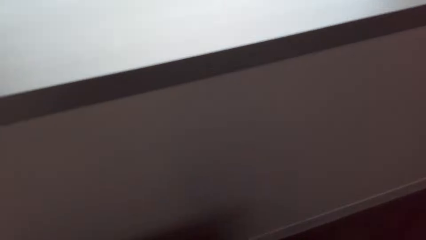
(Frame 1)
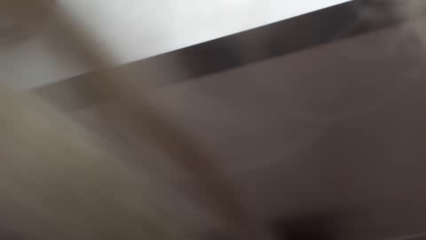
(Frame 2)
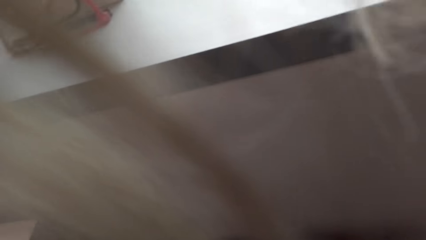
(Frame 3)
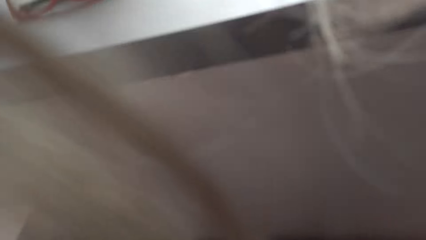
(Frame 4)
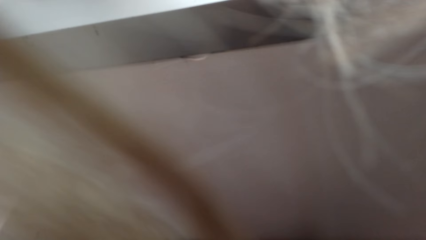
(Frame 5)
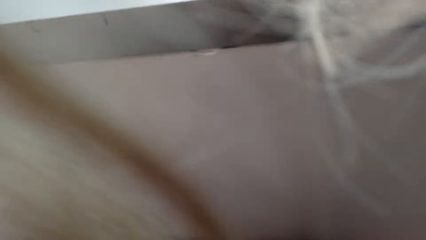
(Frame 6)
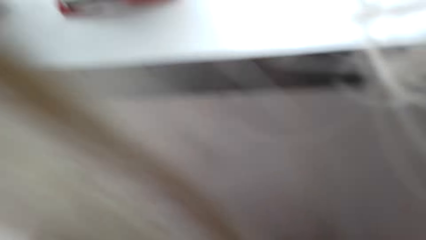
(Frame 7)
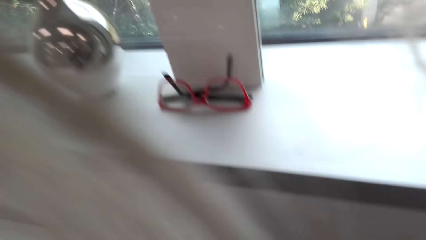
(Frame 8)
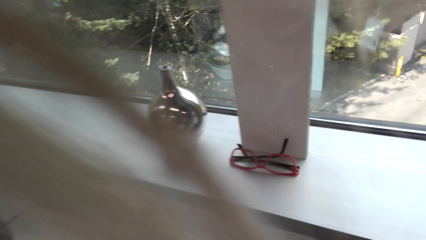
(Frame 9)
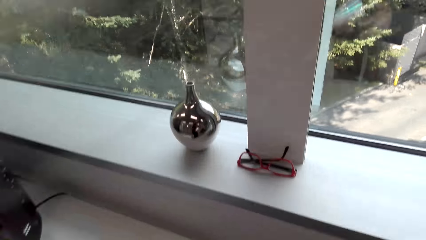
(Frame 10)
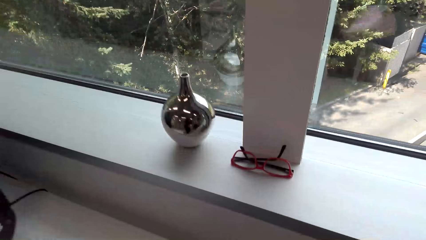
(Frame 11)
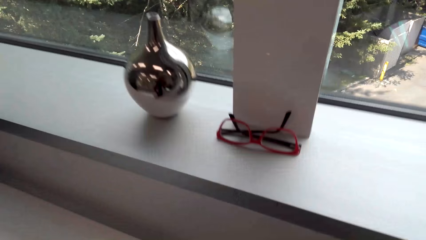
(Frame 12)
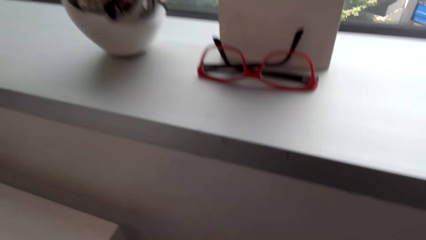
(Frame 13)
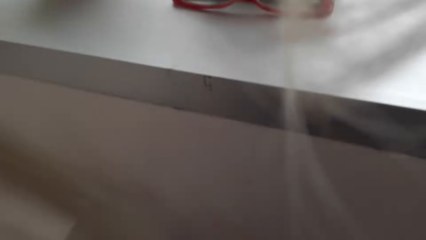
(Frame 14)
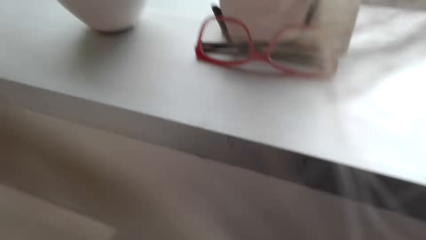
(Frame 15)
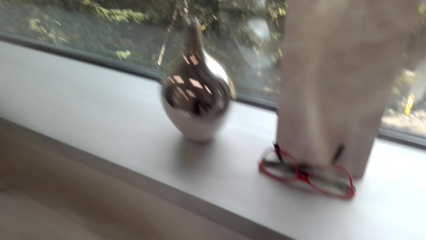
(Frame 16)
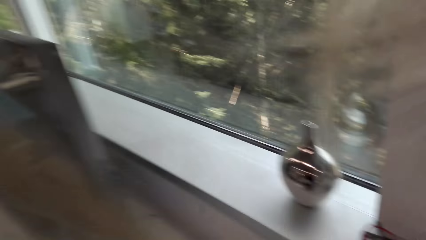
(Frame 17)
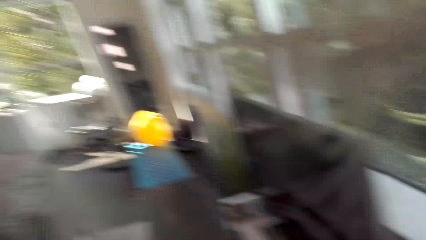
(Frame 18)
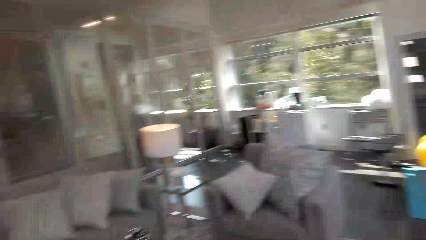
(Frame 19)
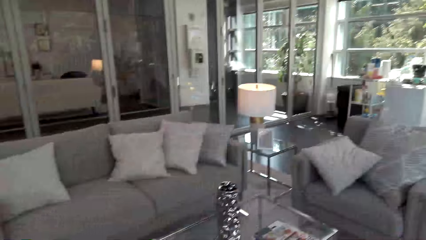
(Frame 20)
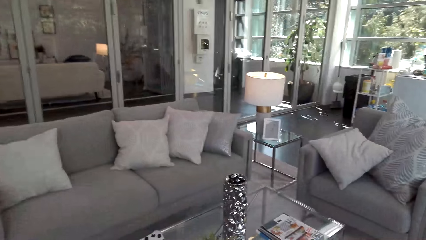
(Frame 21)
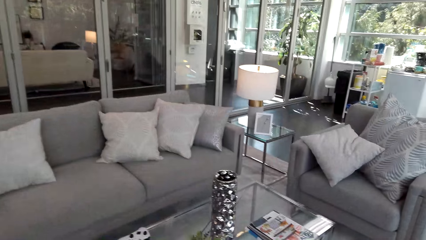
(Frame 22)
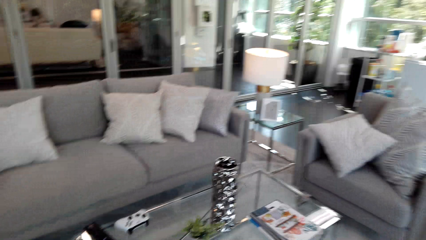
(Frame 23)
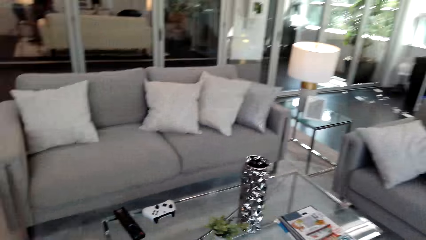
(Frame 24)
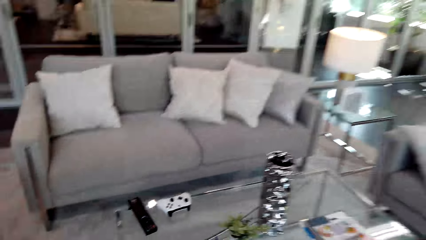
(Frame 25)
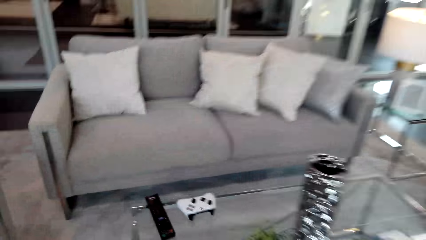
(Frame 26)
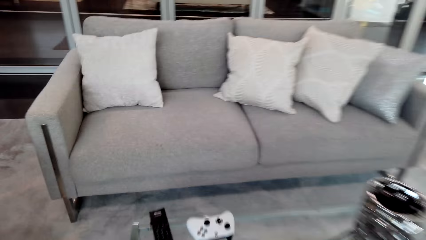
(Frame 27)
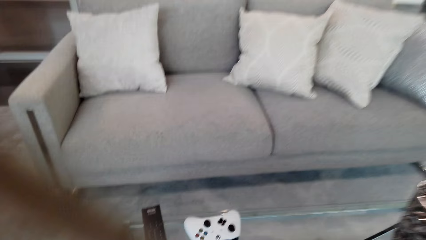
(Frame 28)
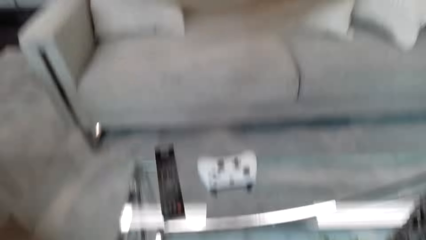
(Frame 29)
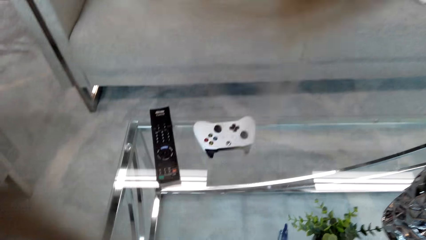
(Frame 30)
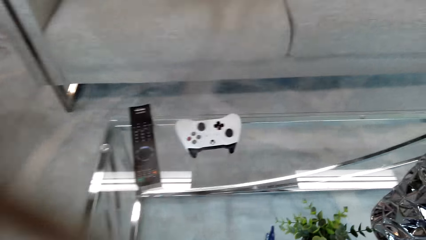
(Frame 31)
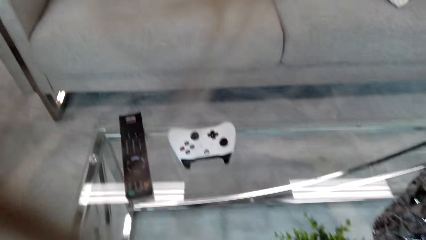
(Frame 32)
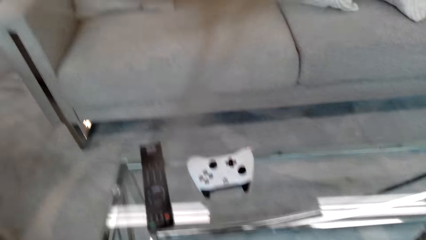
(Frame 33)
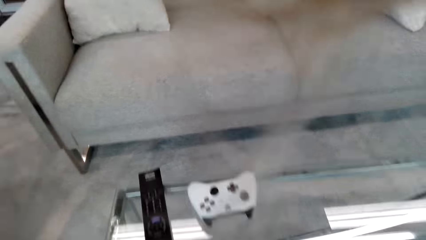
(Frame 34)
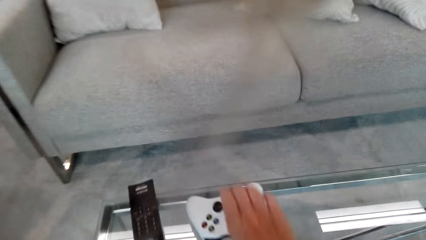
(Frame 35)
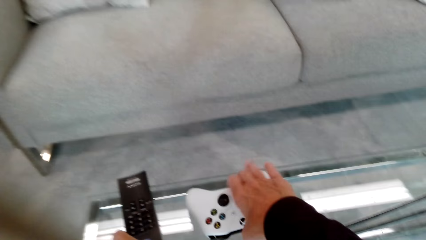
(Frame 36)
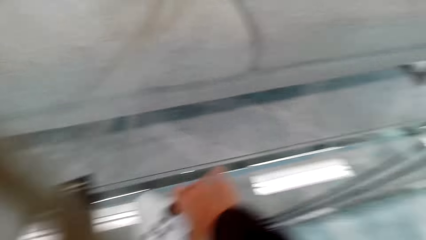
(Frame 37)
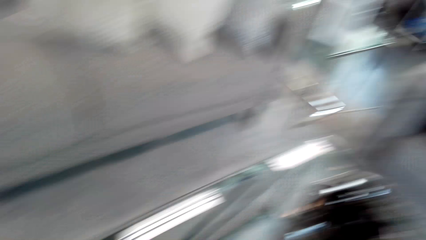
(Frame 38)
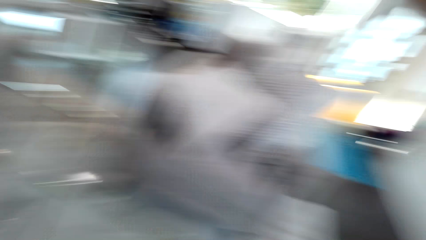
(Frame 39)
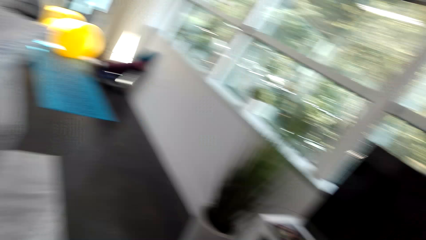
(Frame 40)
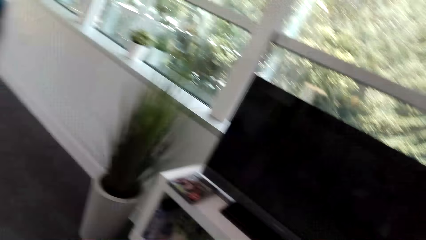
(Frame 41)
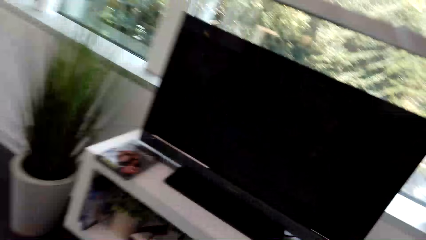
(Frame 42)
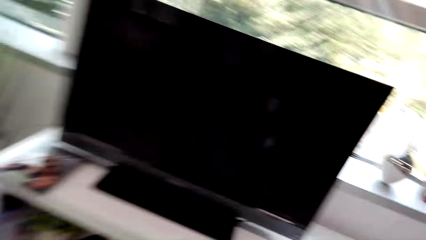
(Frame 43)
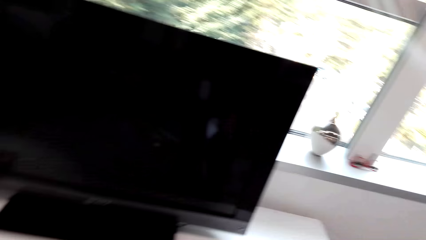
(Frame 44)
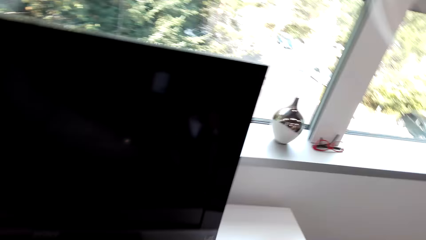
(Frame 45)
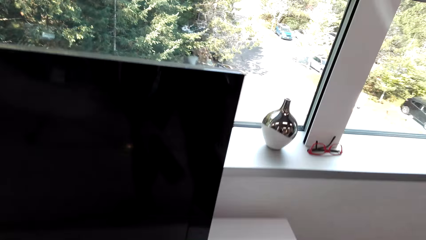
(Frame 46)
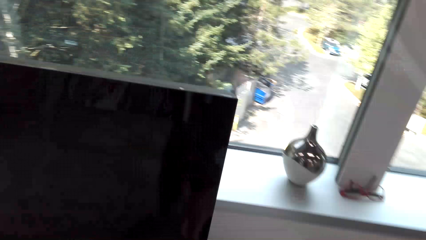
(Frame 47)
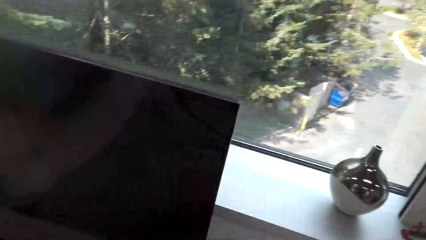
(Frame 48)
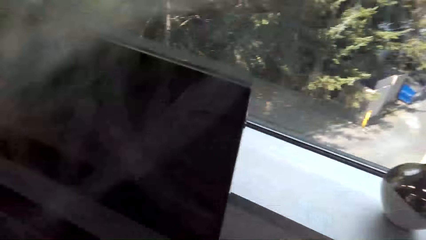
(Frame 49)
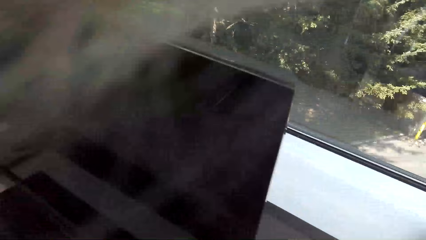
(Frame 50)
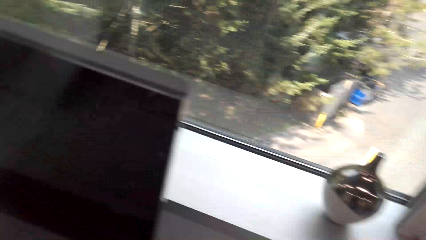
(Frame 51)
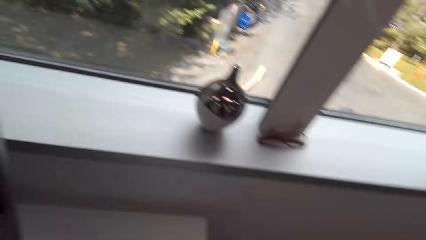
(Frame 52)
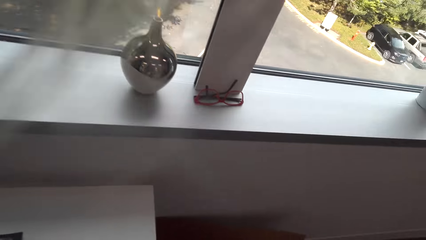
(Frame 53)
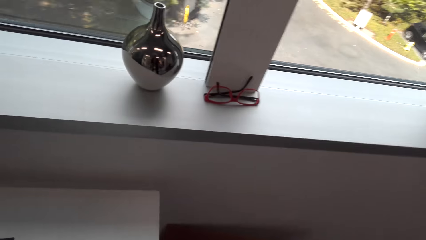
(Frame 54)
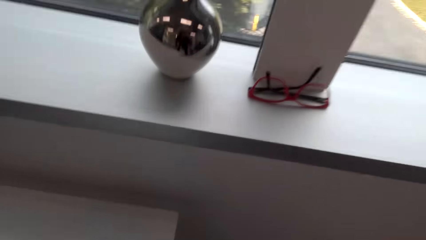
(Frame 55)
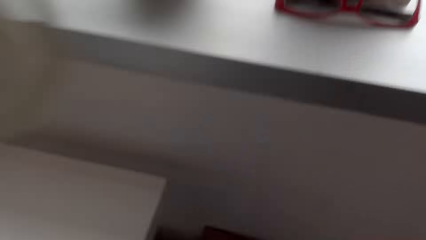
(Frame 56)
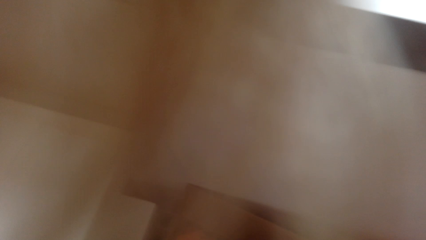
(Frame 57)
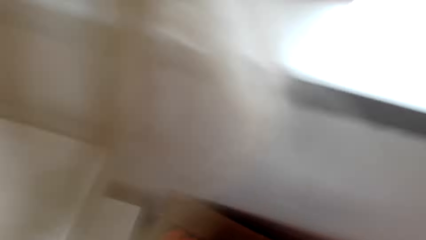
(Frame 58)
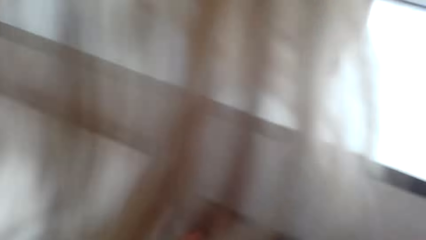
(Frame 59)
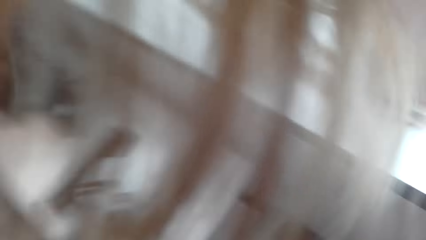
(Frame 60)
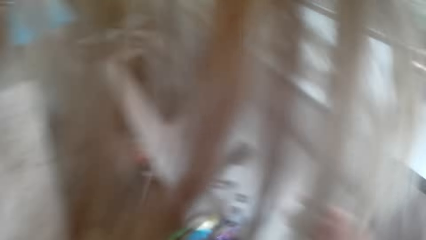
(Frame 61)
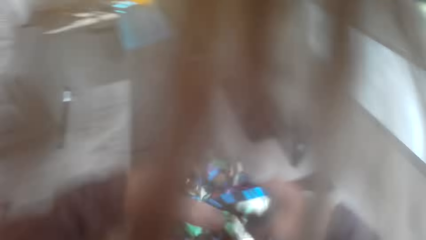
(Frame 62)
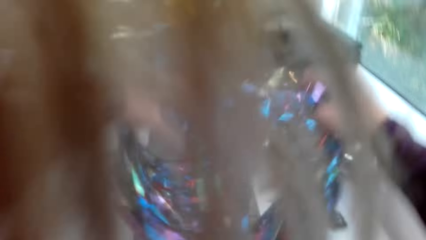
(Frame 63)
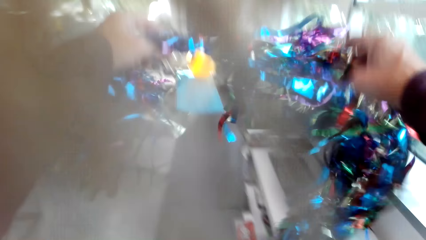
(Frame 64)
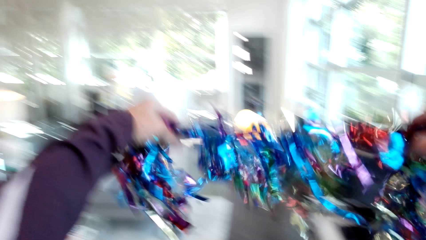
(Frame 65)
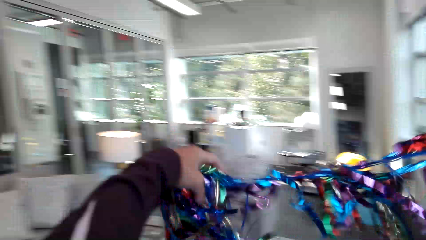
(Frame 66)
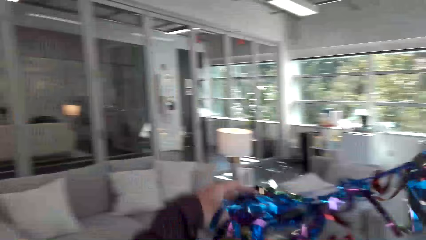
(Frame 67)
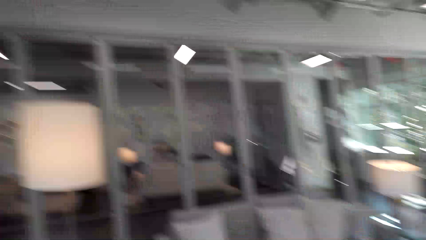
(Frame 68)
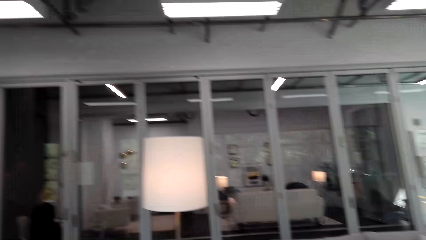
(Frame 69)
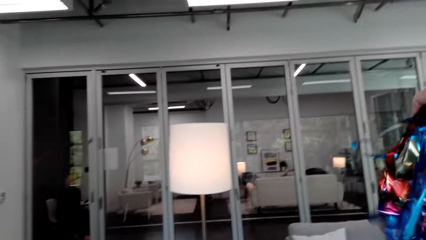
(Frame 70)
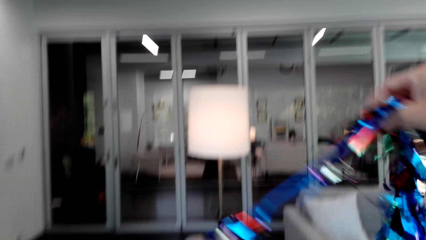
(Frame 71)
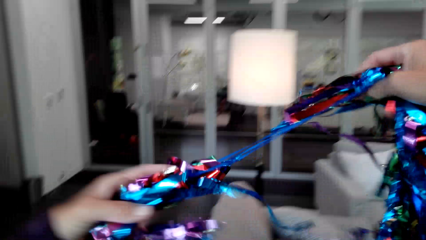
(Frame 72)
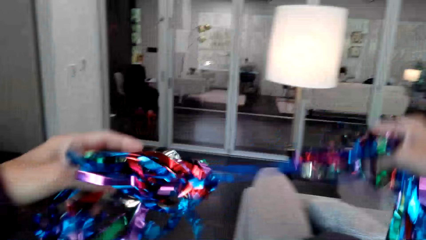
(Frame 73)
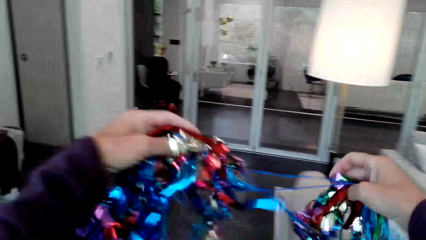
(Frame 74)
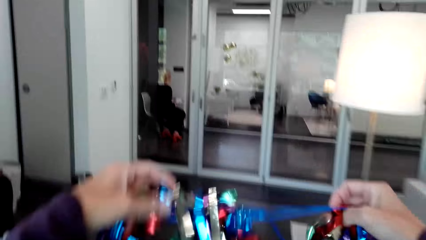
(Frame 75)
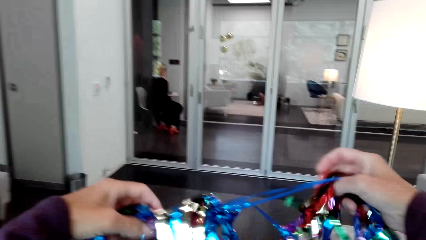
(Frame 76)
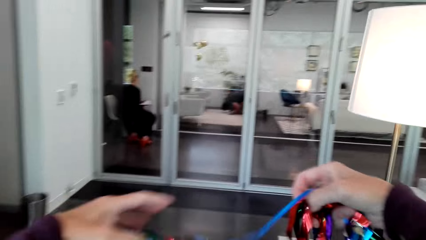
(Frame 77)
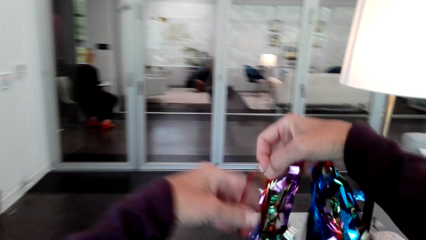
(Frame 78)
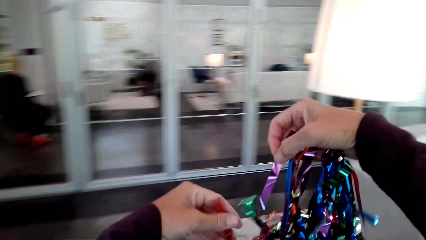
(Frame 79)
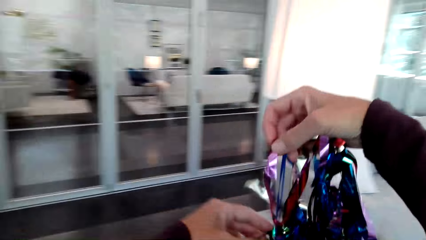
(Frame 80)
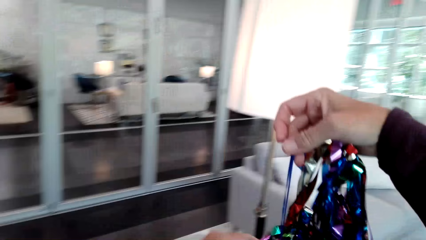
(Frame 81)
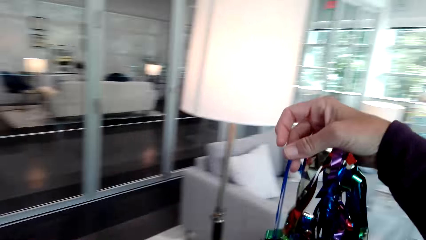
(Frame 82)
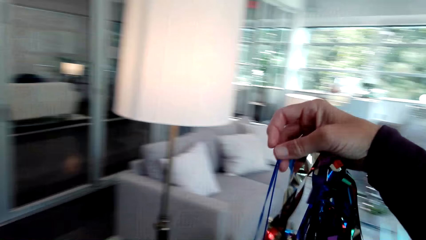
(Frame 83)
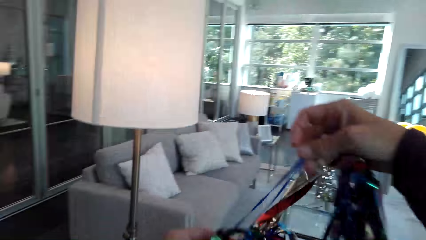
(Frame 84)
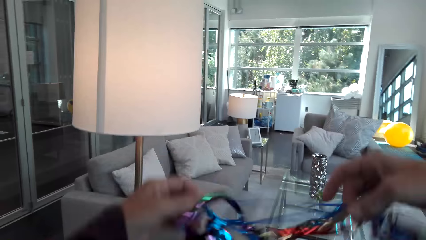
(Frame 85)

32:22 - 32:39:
The camera wearer bends beside a window. She picks up a PlayStation from the table. She stands beside a television. She holds a decorating ribbon on her hands. She walks in the house. She stretches the decorating ribbon with her hands.
